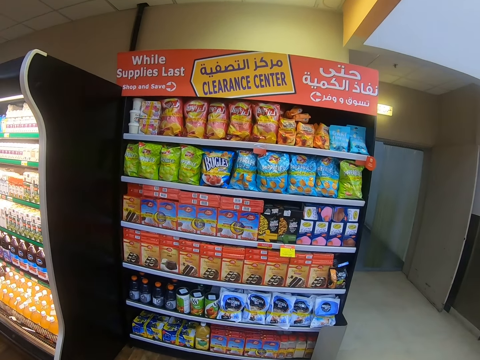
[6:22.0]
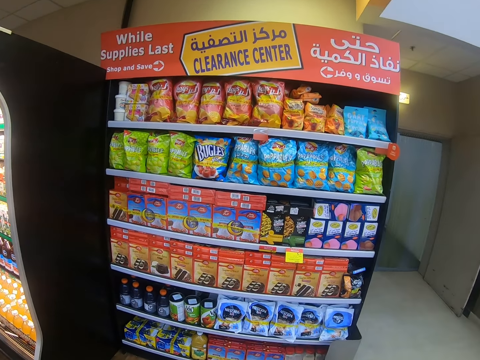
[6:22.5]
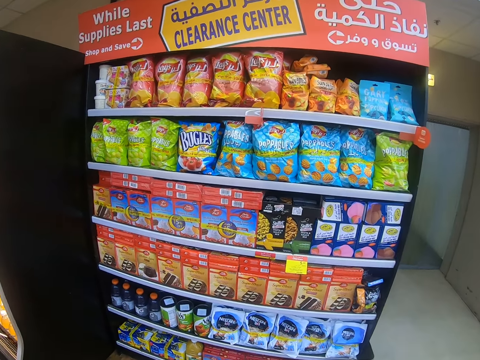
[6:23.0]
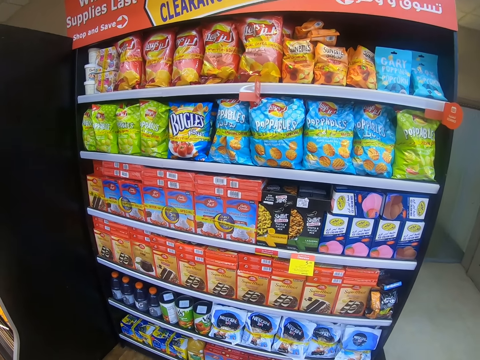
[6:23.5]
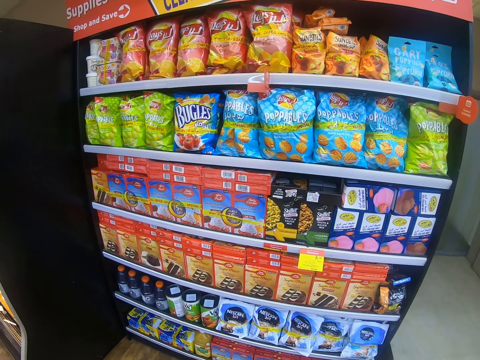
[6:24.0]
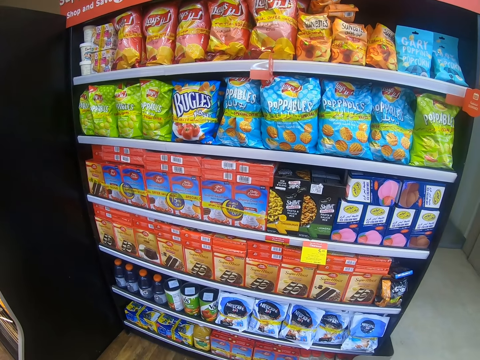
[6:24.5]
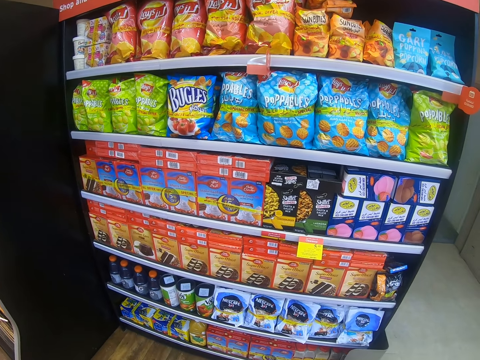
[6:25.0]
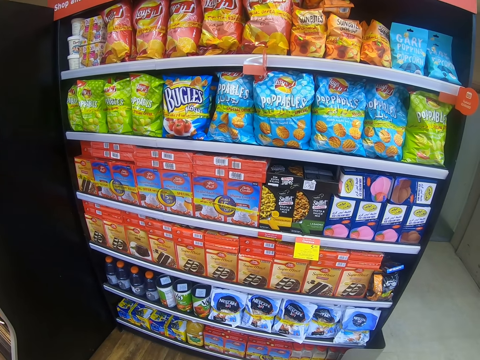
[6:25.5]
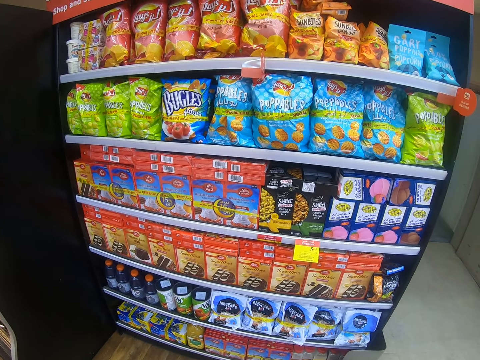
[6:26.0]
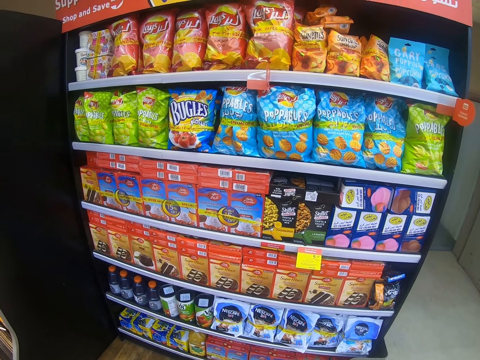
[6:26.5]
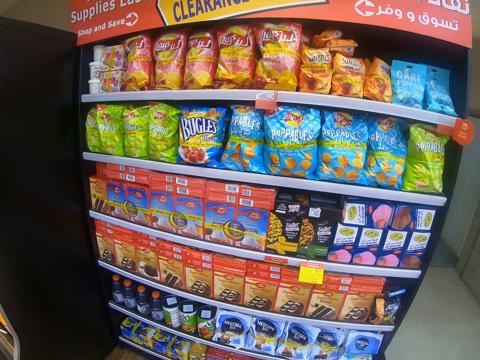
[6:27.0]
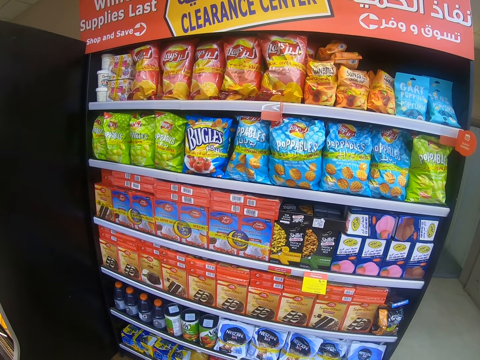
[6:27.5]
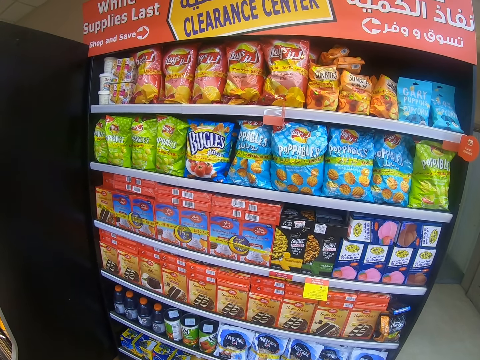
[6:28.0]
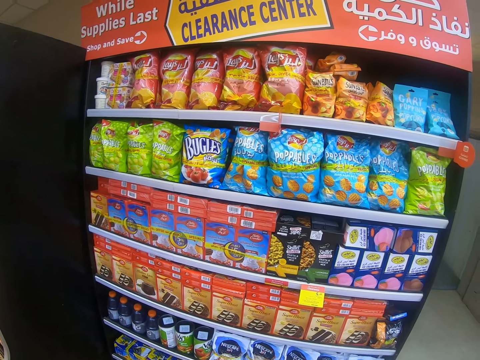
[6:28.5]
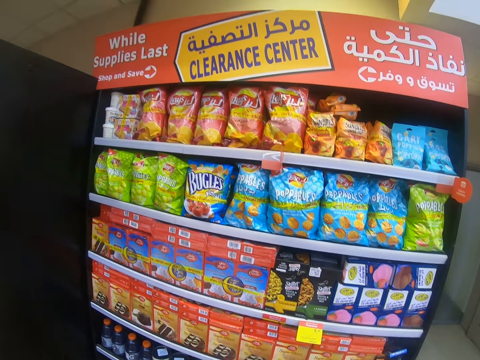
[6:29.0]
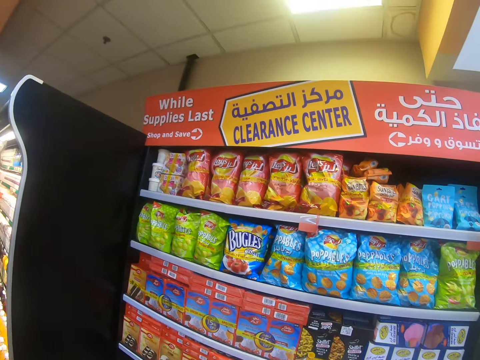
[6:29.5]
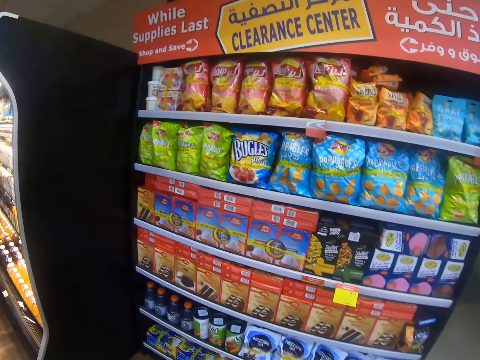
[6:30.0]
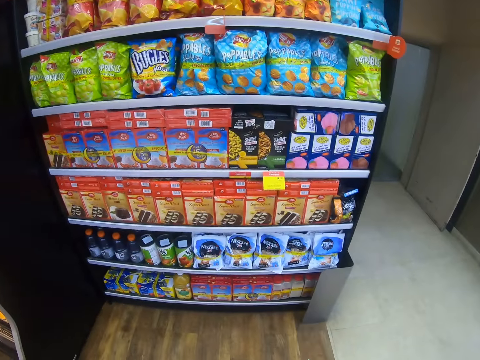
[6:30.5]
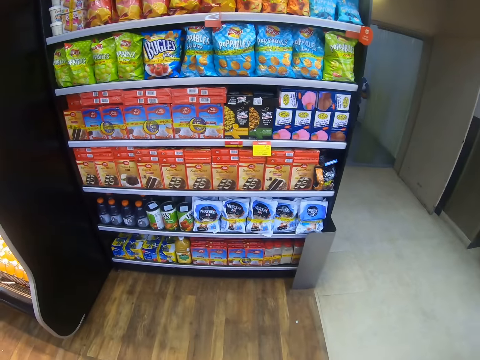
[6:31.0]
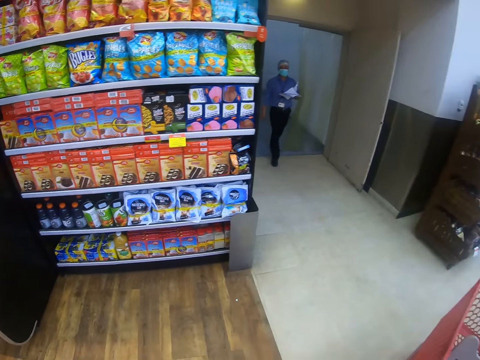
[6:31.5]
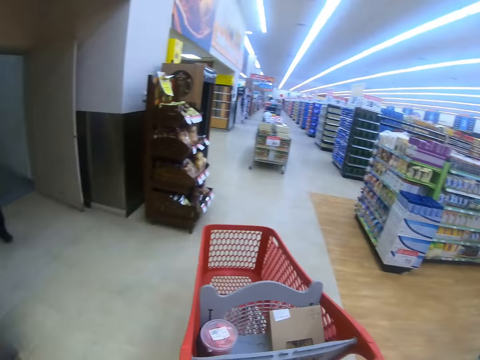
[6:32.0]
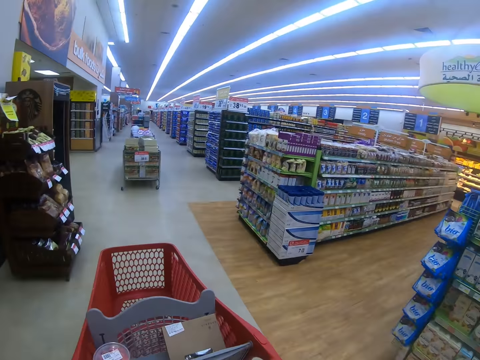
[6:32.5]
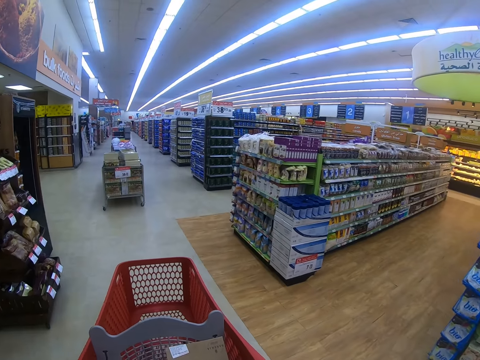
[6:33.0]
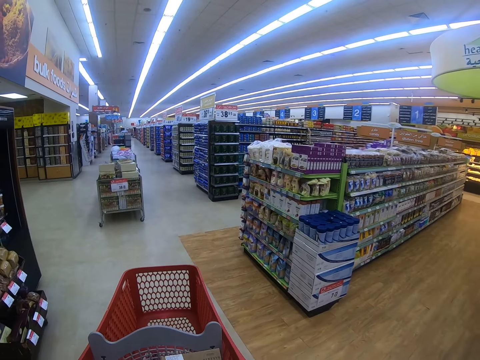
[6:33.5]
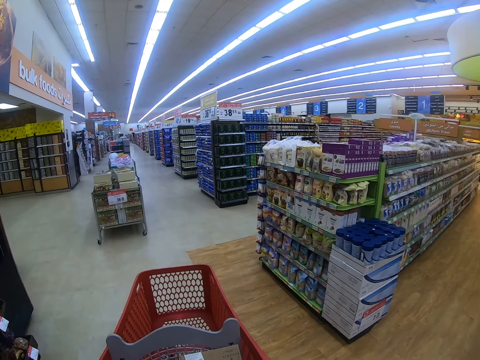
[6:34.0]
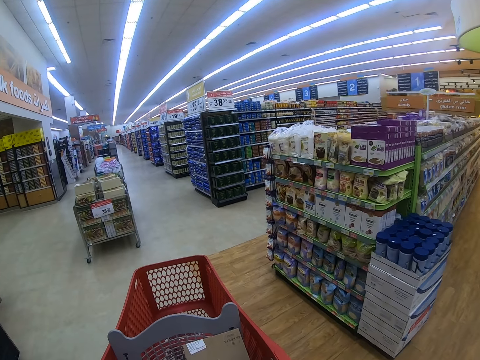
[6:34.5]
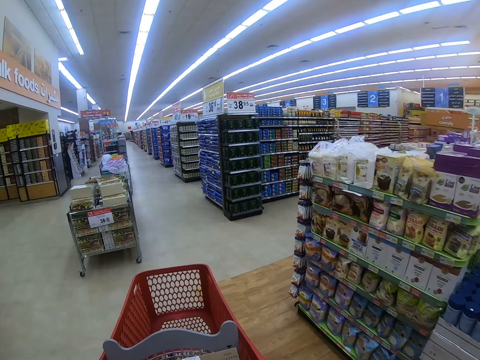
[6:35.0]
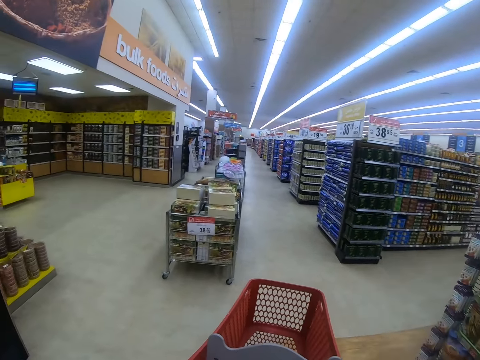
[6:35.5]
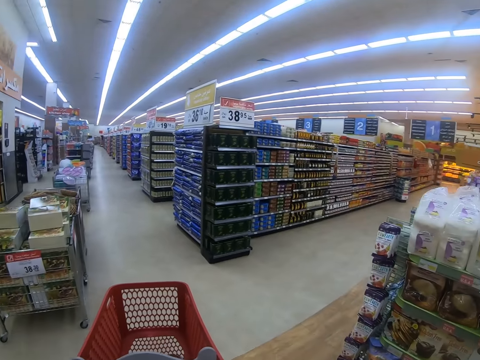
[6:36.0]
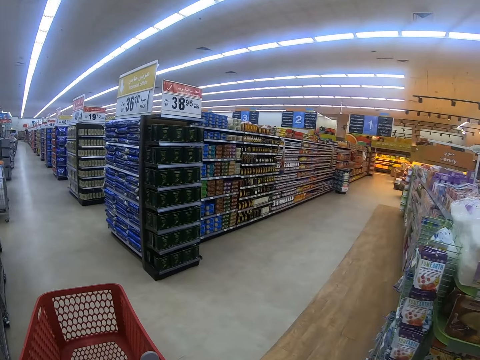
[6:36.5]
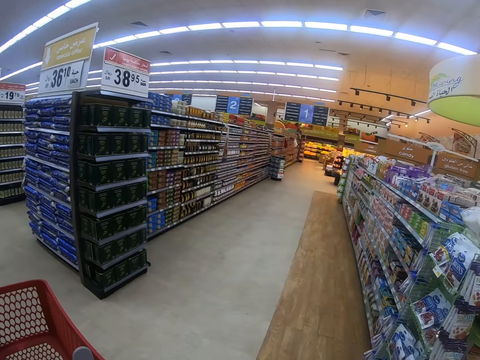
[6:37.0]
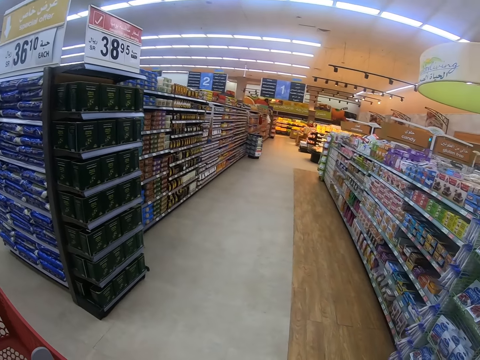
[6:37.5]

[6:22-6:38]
The camera wearer looks around the supermarket shelf and stops. A man steps forward. The camera wearer walks around. They push the trolley. They pull the trolley around the supermarket, look around the supermarket shelves and walk around the supermarket.

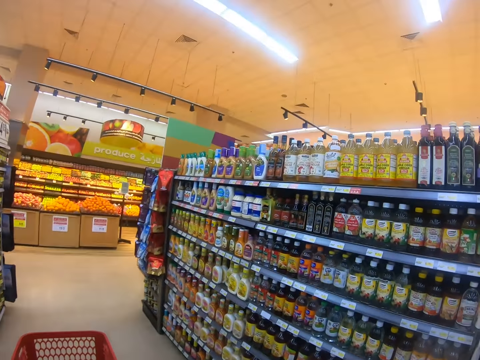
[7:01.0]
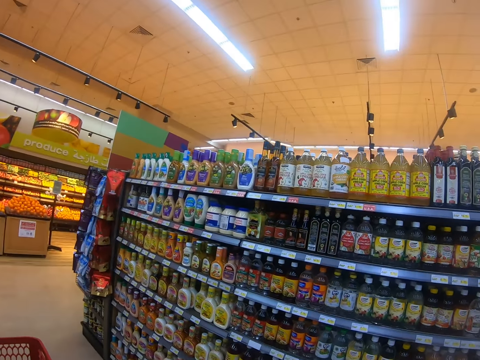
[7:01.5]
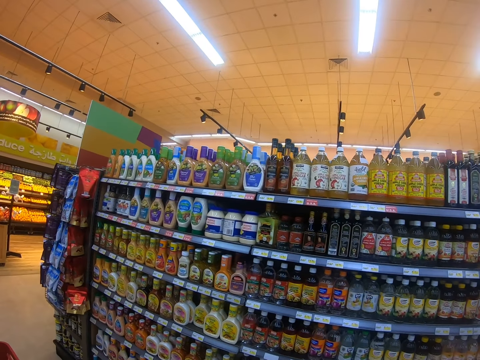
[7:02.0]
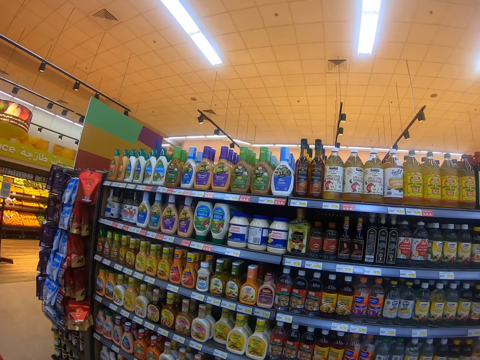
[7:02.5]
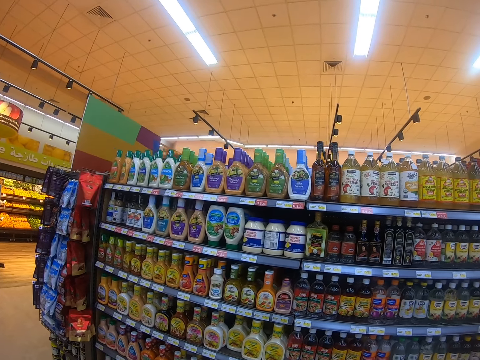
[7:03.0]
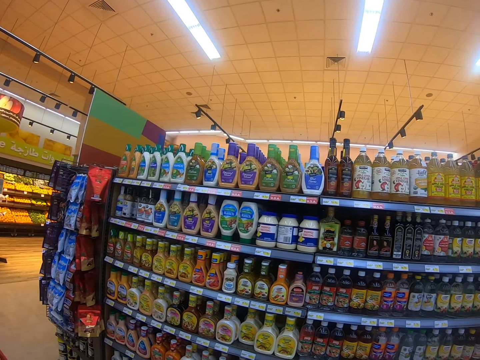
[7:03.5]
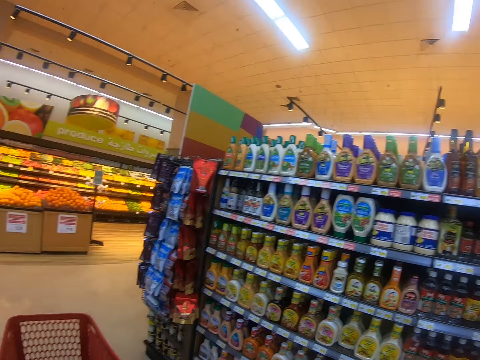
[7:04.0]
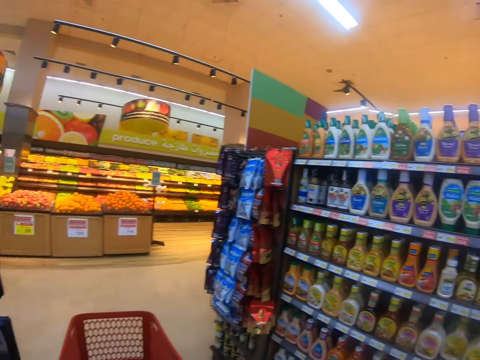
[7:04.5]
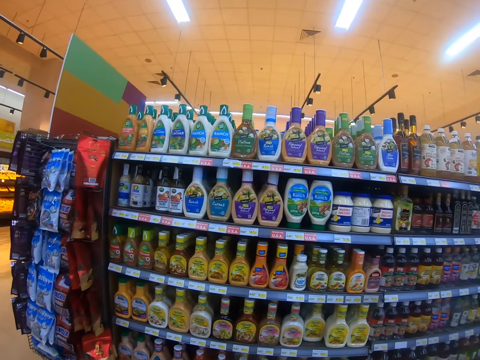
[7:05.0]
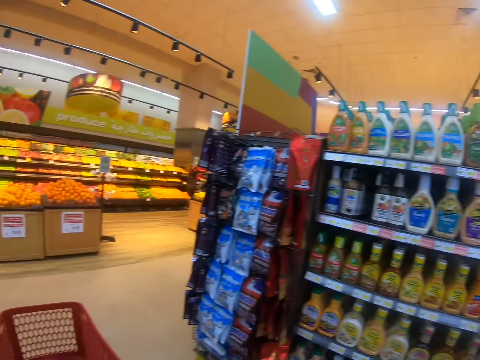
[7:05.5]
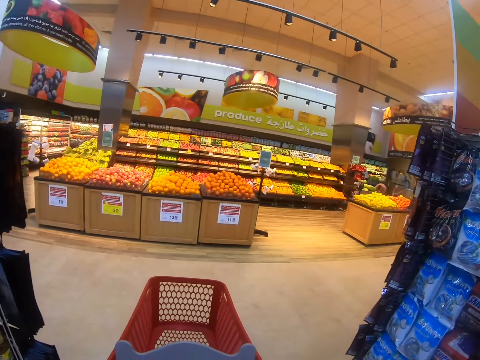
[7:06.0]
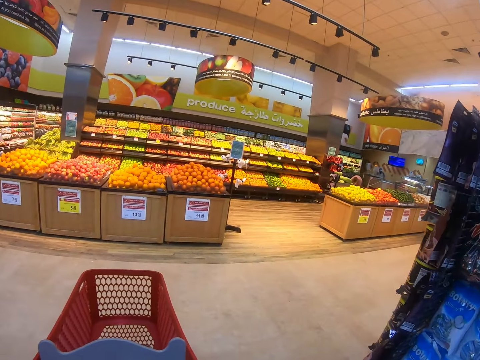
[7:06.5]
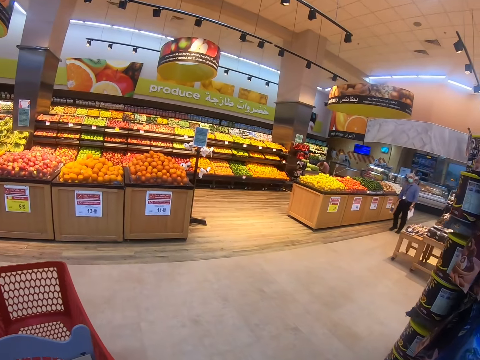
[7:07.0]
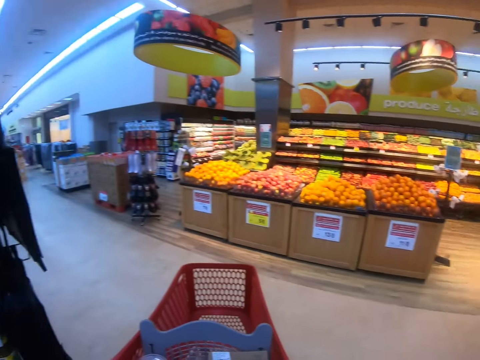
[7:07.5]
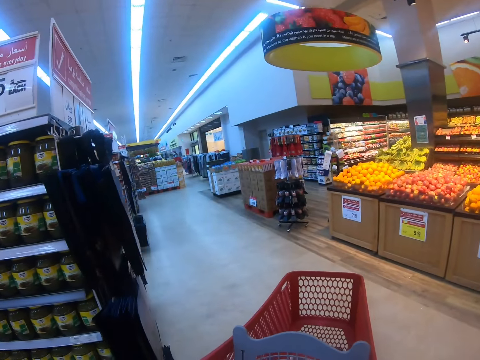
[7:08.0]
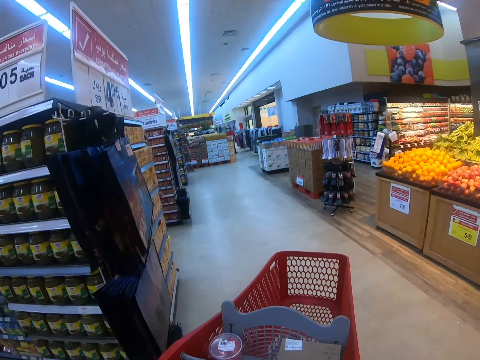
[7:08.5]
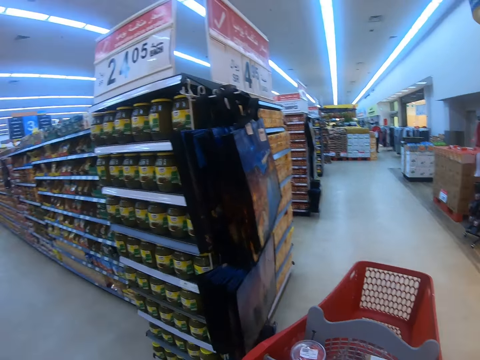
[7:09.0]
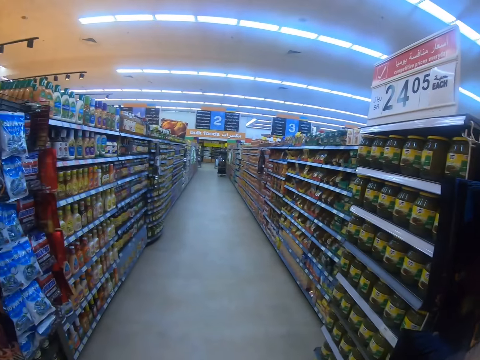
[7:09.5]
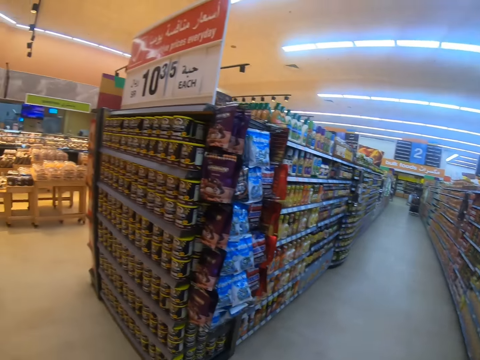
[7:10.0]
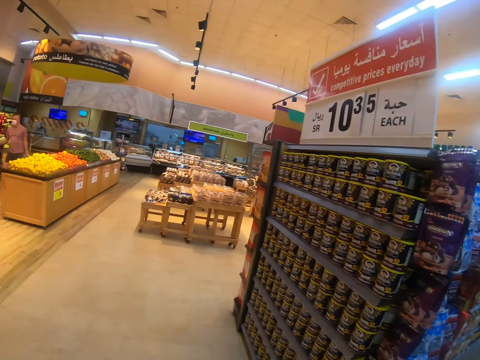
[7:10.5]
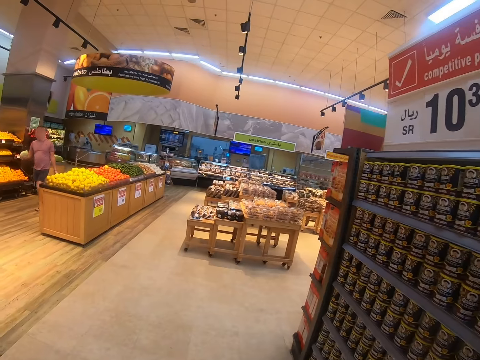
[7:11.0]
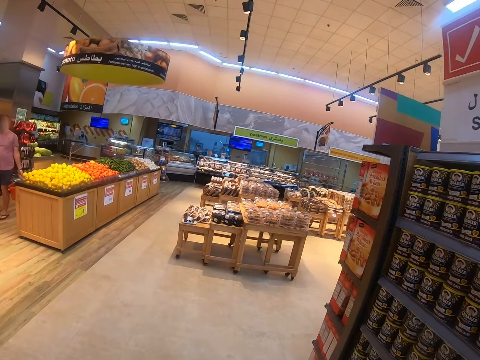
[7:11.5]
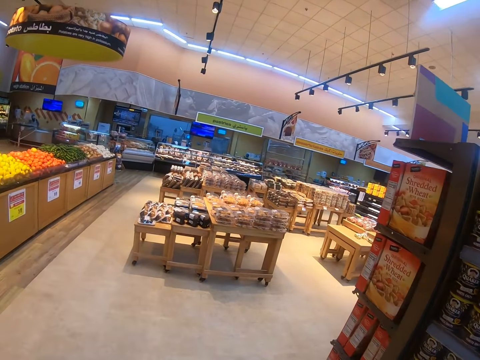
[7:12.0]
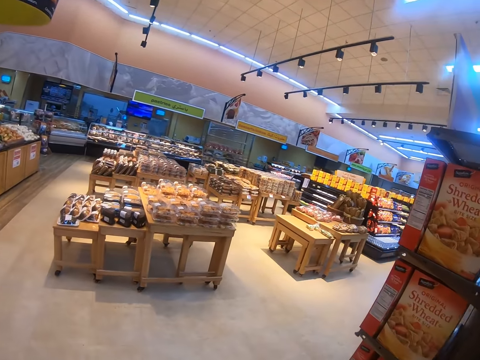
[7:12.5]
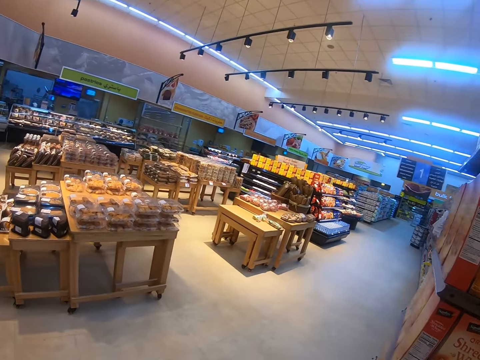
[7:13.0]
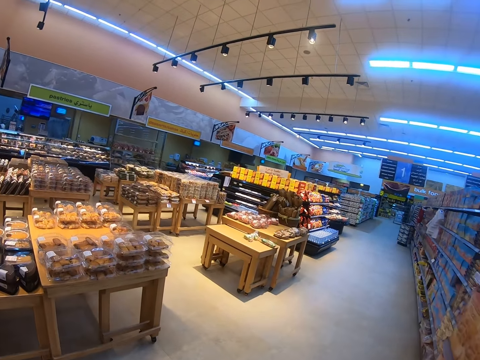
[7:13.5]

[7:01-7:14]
The camera wearer looks at the shelf. They push the trolley. A man steps forward. The camera wearer looks around the supermarket shelves and stops the trolley. Another man steps forward. The camera wearer walks around.
